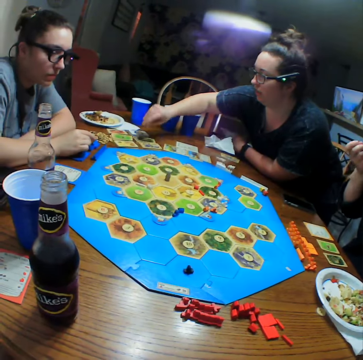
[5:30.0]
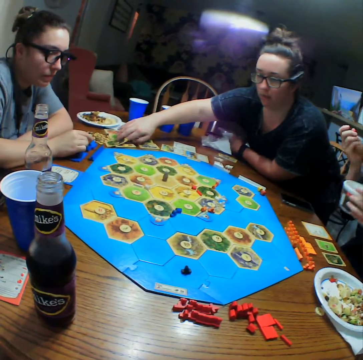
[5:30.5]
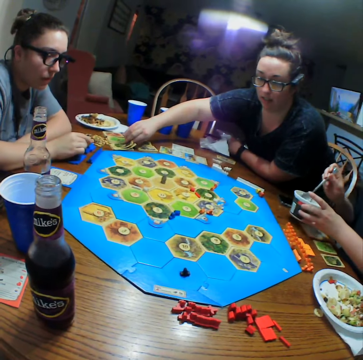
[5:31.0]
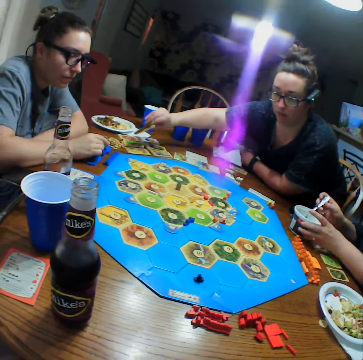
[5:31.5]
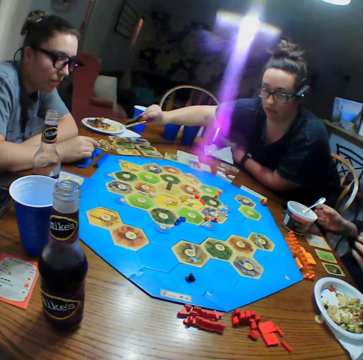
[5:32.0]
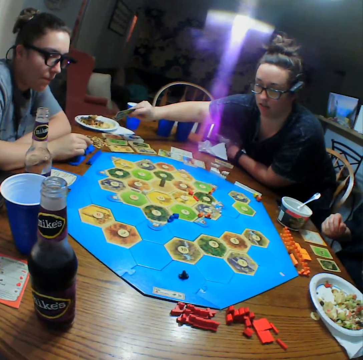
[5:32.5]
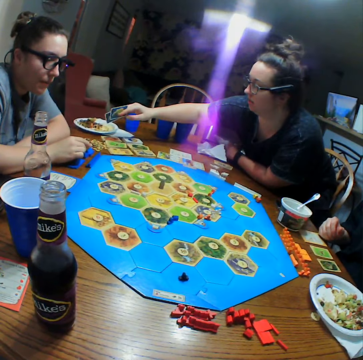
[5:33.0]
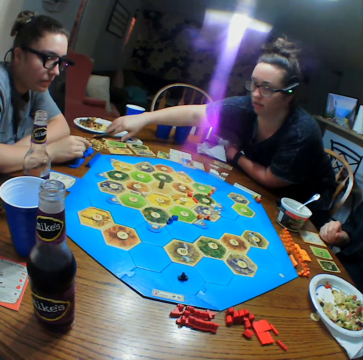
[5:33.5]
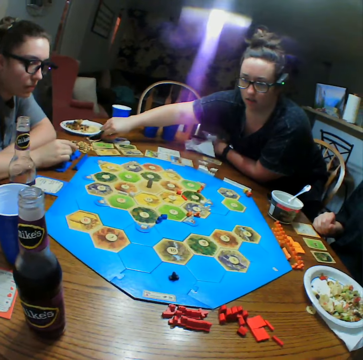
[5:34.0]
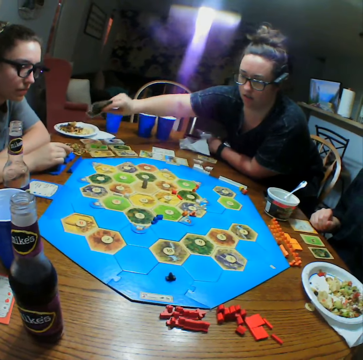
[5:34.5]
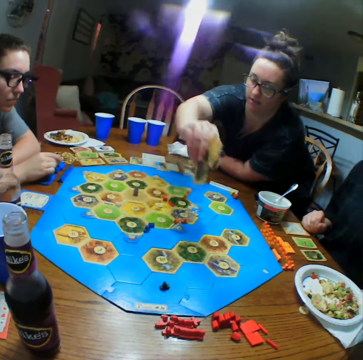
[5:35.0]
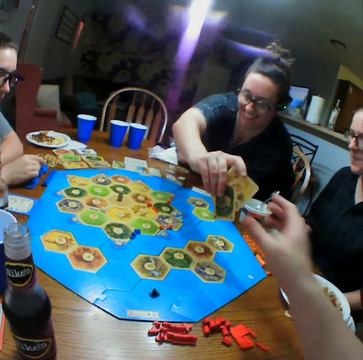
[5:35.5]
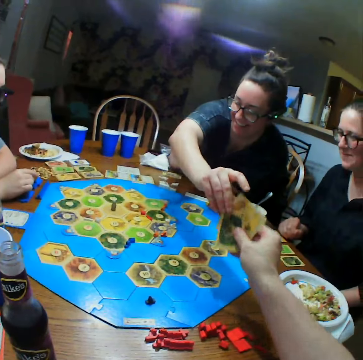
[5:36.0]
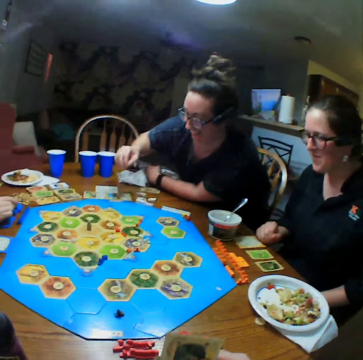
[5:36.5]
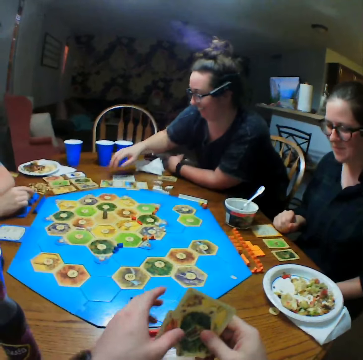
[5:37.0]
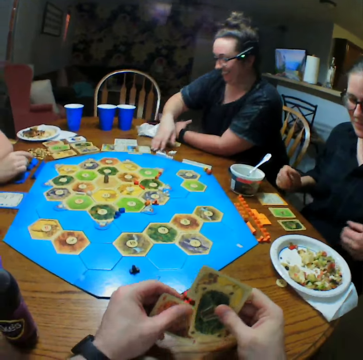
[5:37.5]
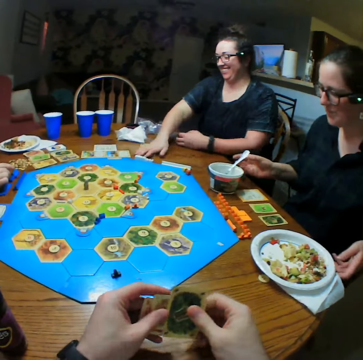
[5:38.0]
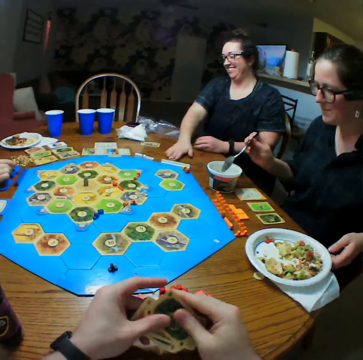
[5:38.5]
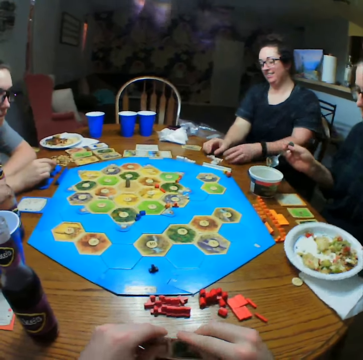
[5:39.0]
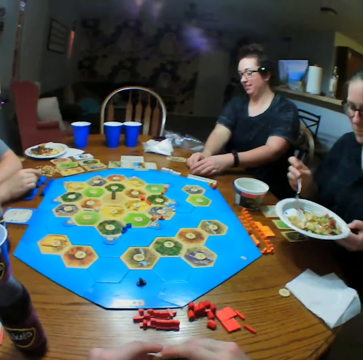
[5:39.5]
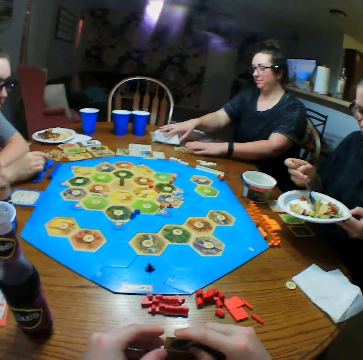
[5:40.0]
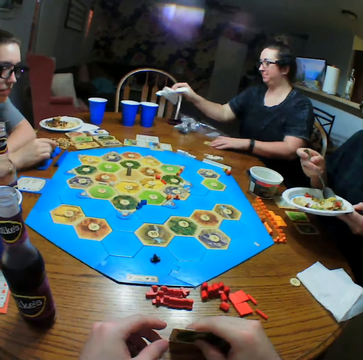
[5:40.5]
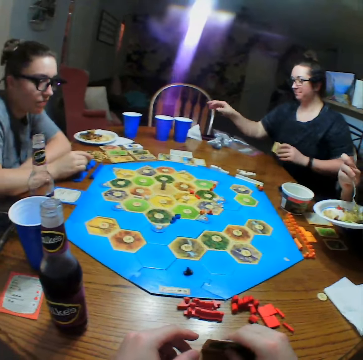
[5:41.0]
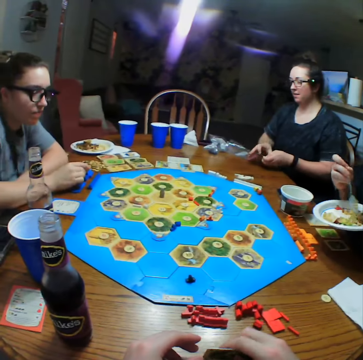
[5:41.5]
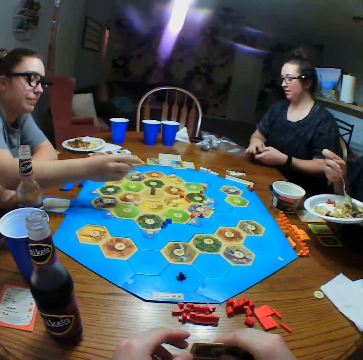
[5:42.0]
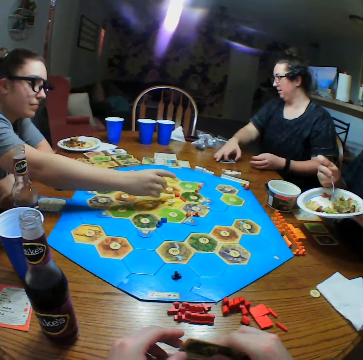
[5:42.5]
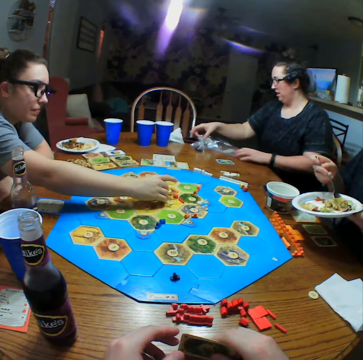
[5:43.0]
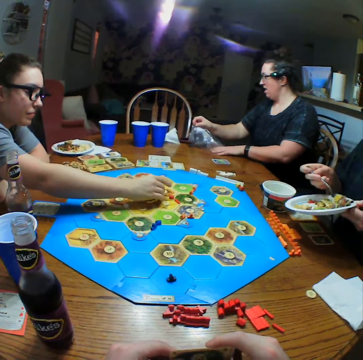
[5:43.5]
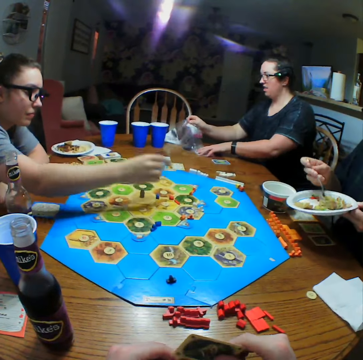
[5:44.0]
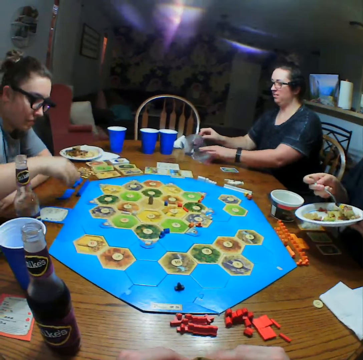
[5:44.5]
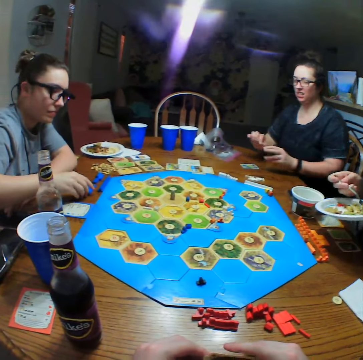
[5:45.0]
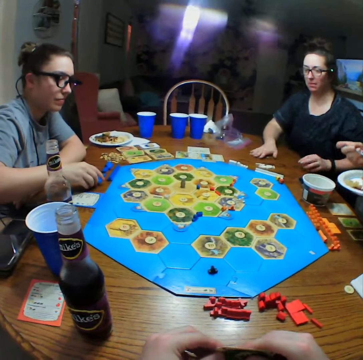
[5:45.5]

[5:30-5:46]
A person eats. The person drops a spoon in the container and drops the container on the table. Another person gives the camera wearer the cards. The camera wearer picks the cards from the second person. They adjust the cards. The second person takes the card on the table. The second person holds dice. The first person picks a spoon, picks a plate and scoops food. The second person picks a paper and drops the paper on the table. A third person drops a die on the board. The second person holds plastic wraps.

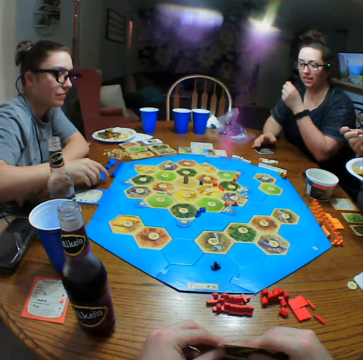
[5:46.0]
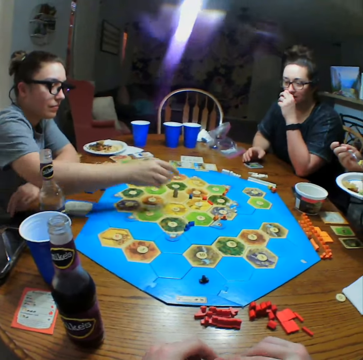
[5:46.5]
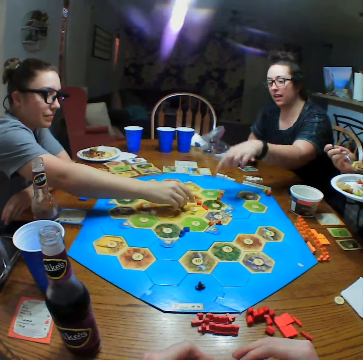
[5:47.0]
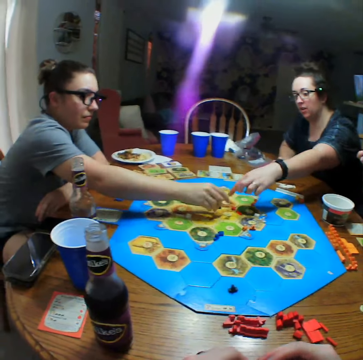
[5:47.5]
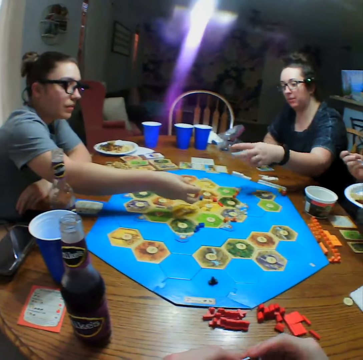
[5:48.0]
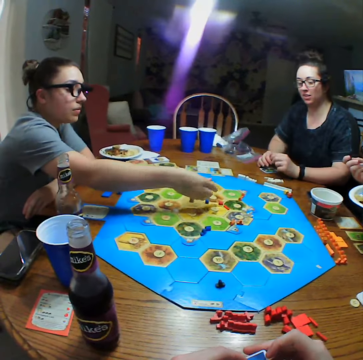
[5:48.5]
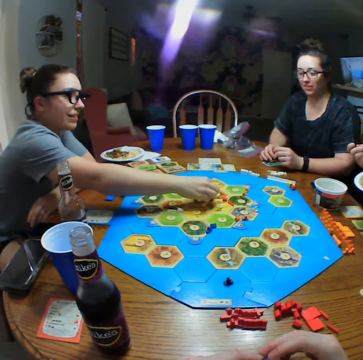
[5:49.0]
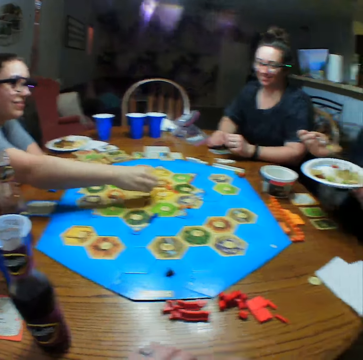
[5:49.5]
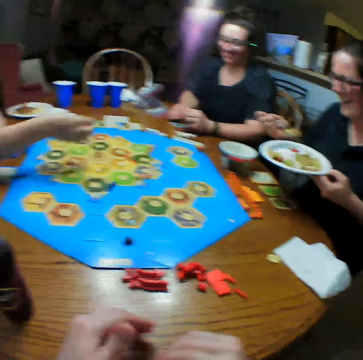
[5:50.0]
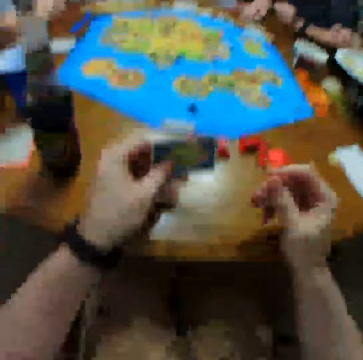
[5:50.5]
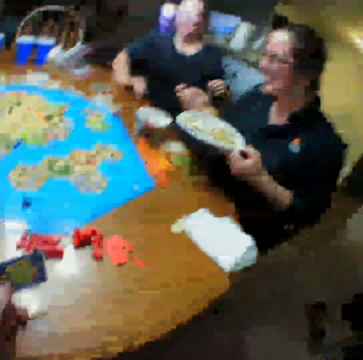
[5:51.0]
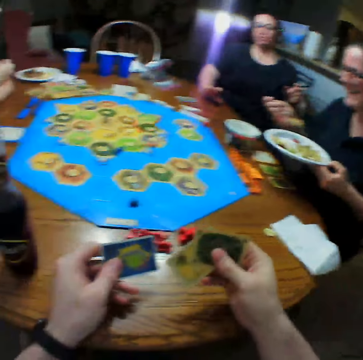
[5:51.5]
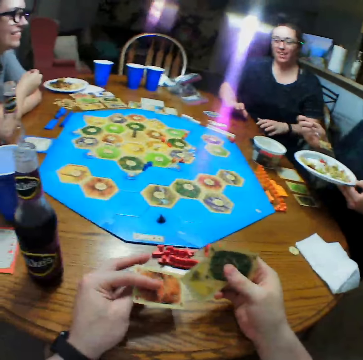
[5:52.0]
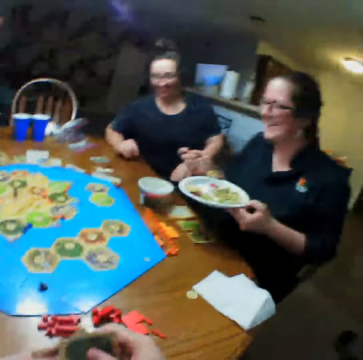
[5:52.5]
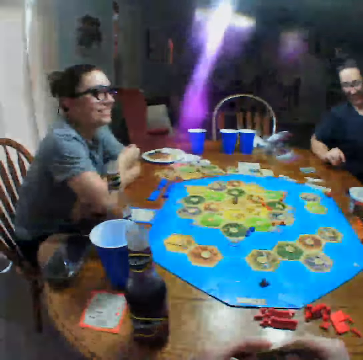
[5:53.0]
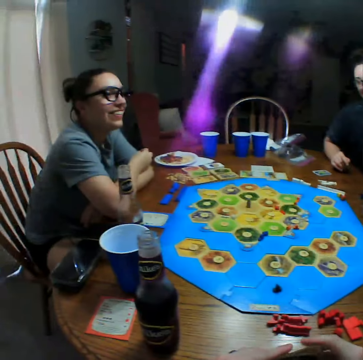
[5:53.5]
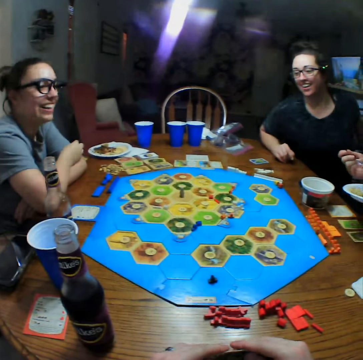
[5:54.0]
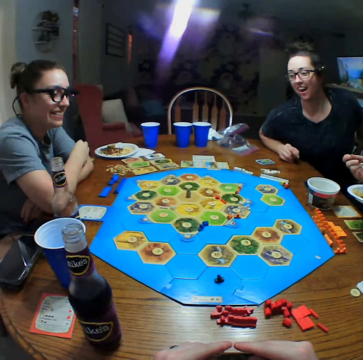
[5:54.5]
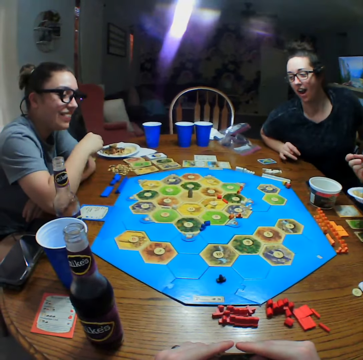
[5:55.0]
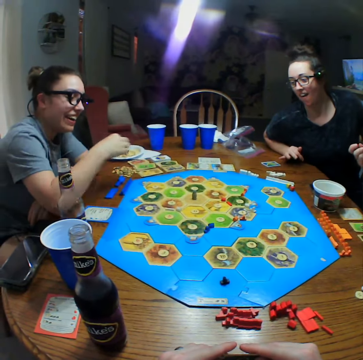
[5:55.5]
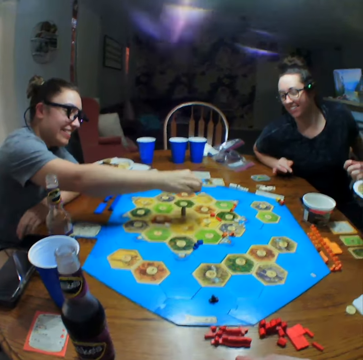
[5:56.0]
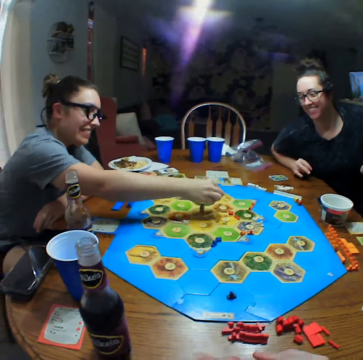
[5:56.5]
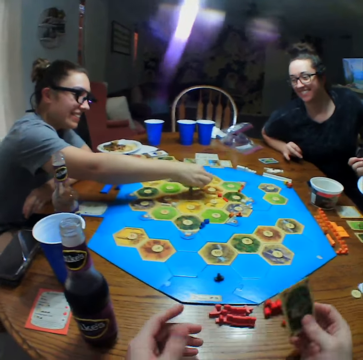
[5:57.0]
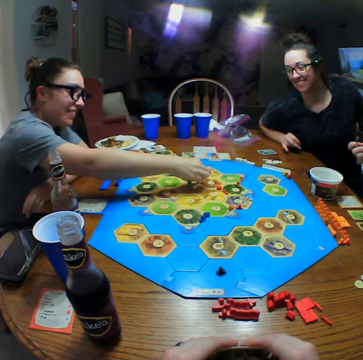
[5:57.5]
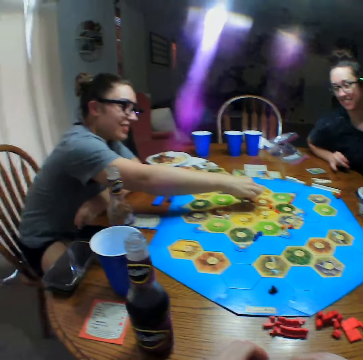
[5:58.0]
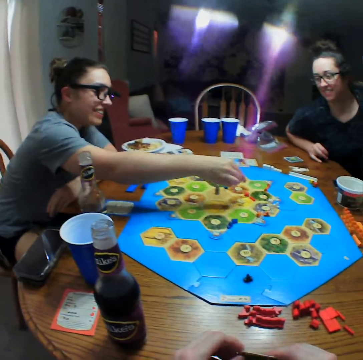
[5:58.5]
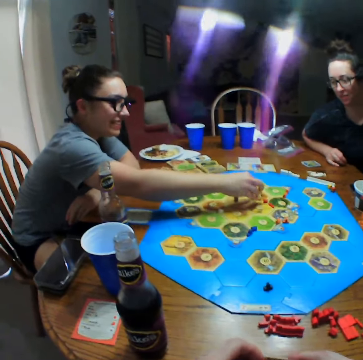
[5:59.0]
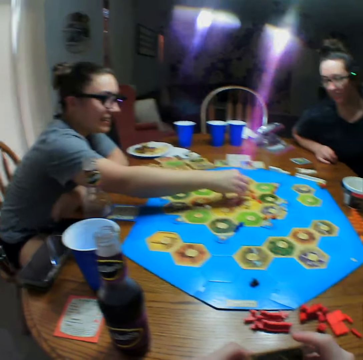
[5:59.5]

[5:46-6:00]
A person picks a die. Another person touches the mouth. The second person points at the board. The first person drops the die on the board. The first person arranges the dice on the board. A third person eats. The camera wearer looks at the second person. They look at the cards. The second person looks at the board. The first person moves the die on the table.

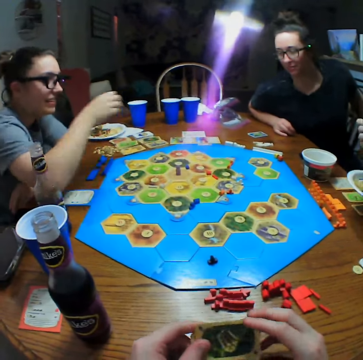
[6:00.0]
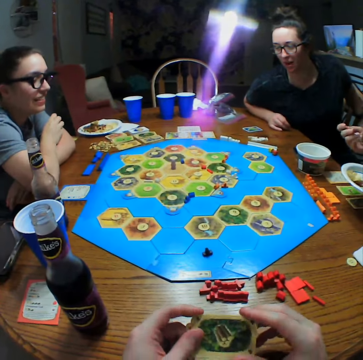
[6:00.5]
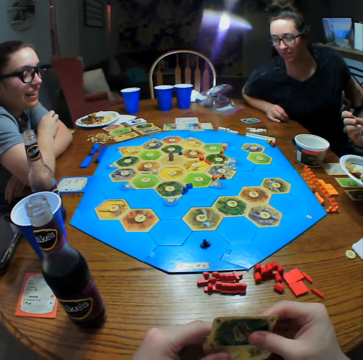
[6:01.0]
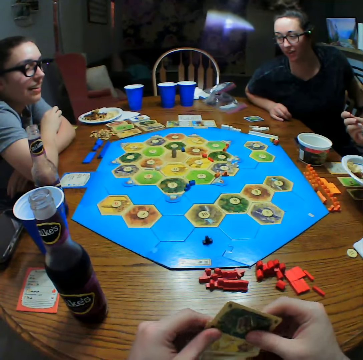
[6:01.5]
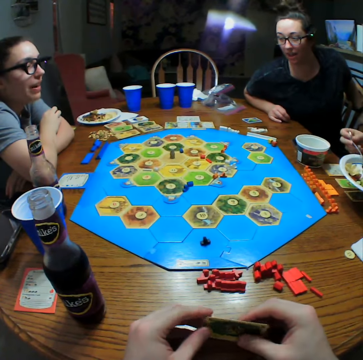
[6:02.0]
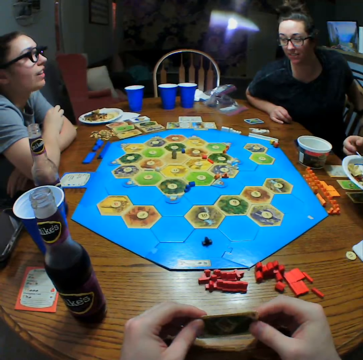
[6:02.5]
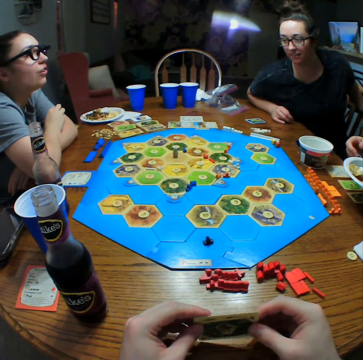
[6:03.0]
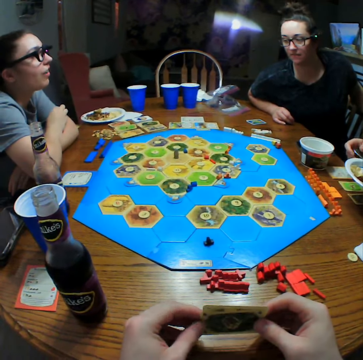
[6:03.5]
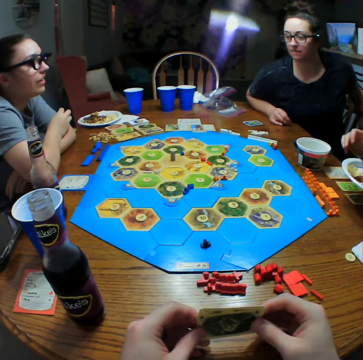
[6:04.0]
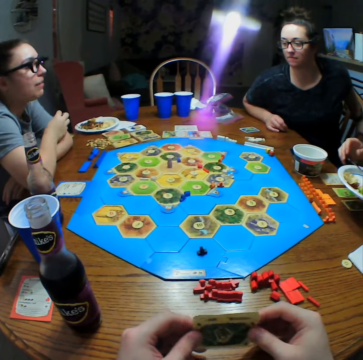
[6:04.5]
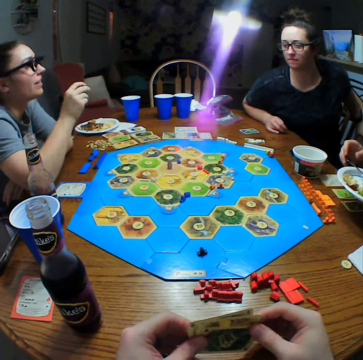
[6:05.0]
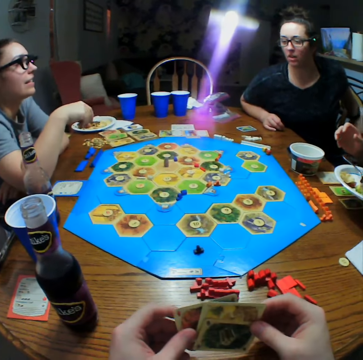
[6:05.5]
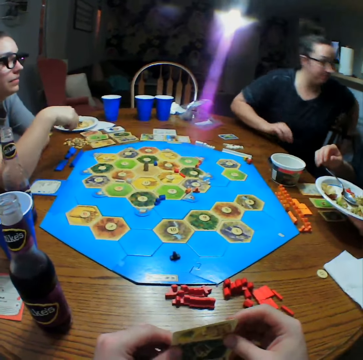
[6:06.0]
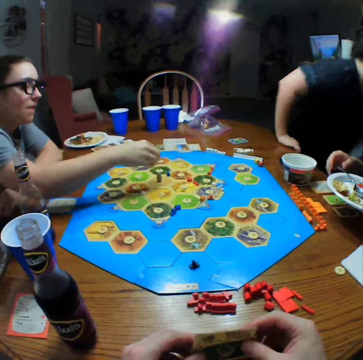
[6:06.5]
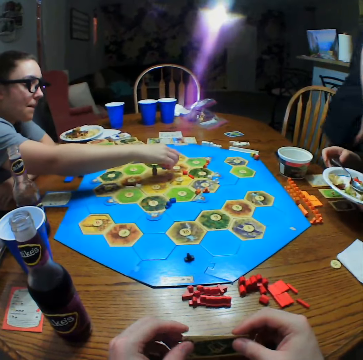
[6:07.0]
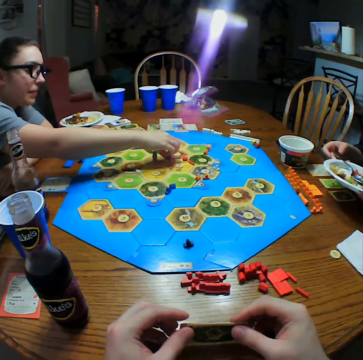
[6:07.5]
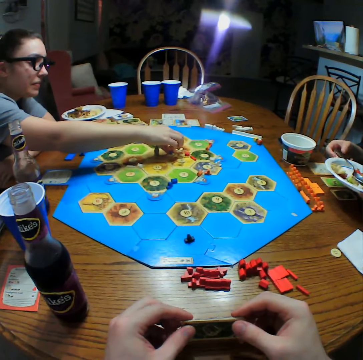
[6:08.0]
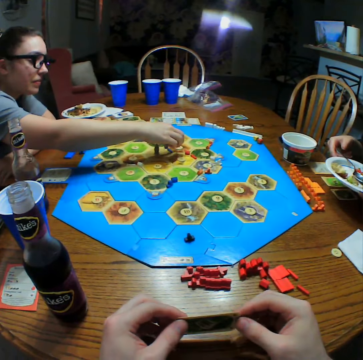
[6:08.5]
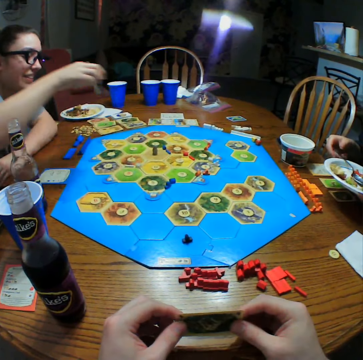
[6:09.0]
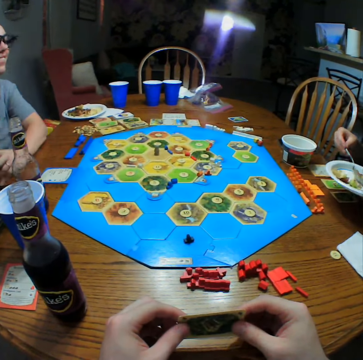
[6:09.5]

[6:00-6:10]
The camera wearer holds cards. A person puts a spoon in the plate. The person moves the hand. Another person walks in the room. The other person picks dice.
